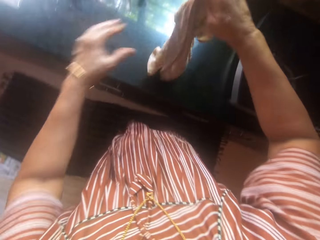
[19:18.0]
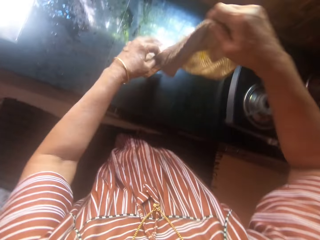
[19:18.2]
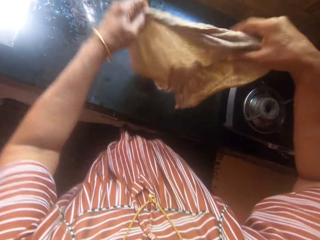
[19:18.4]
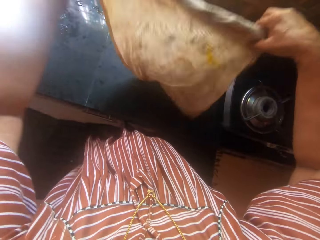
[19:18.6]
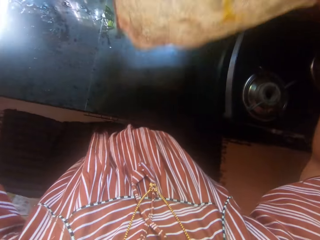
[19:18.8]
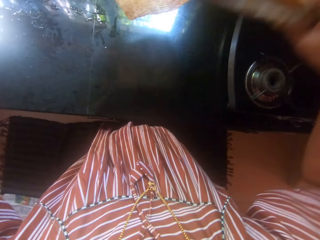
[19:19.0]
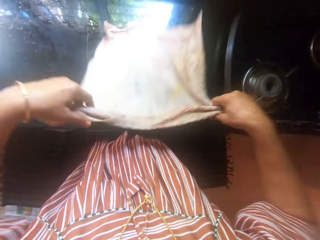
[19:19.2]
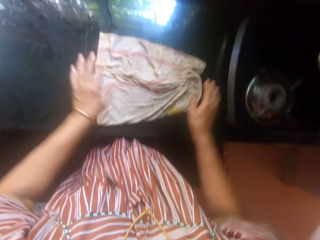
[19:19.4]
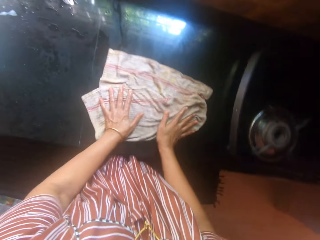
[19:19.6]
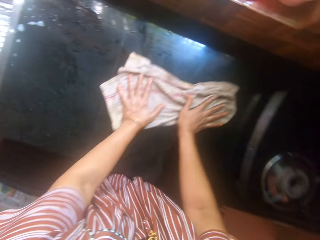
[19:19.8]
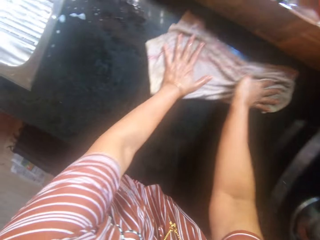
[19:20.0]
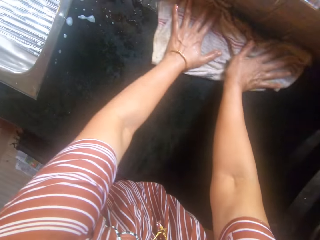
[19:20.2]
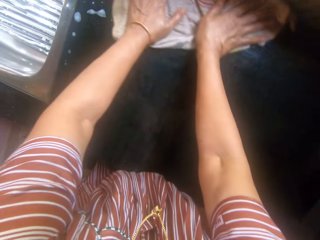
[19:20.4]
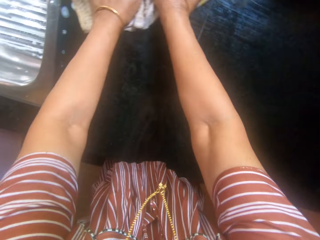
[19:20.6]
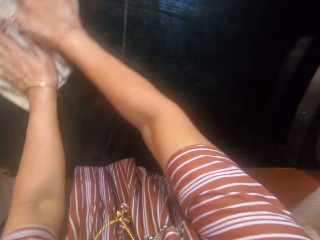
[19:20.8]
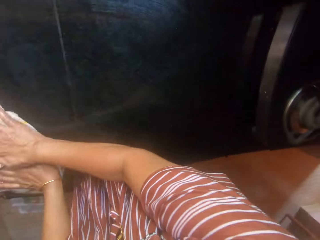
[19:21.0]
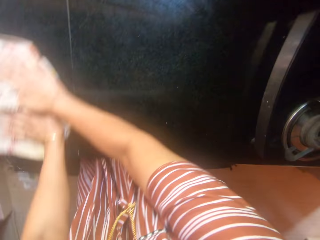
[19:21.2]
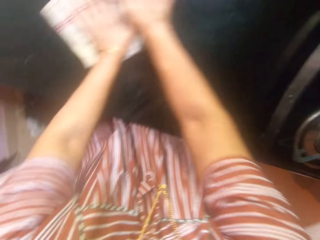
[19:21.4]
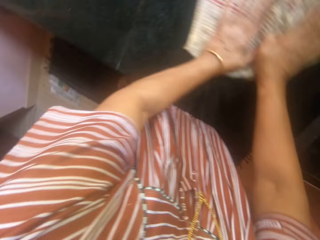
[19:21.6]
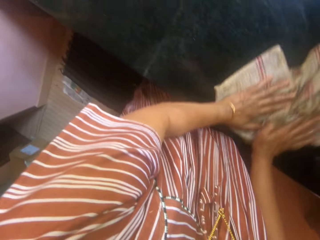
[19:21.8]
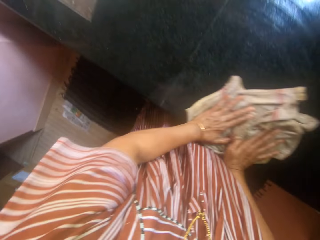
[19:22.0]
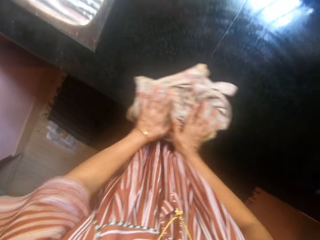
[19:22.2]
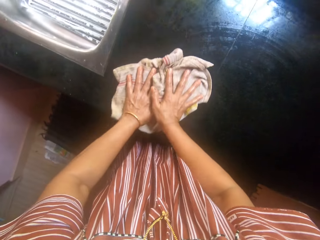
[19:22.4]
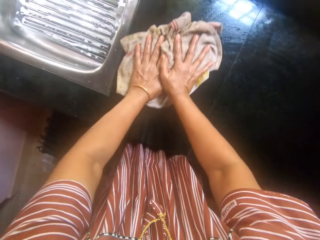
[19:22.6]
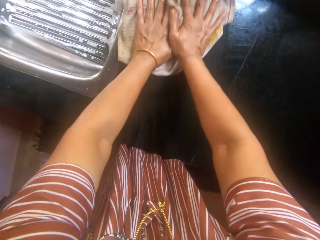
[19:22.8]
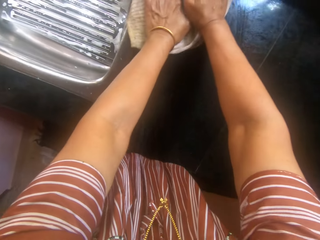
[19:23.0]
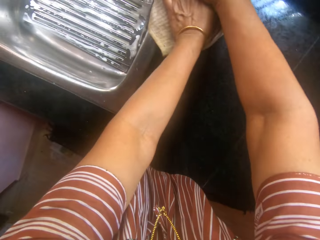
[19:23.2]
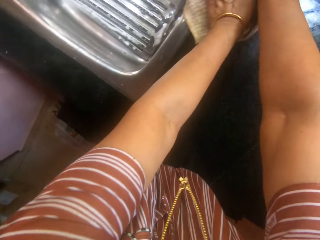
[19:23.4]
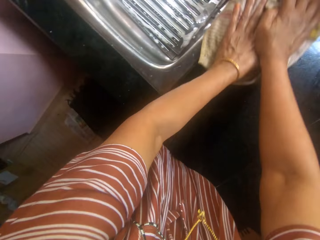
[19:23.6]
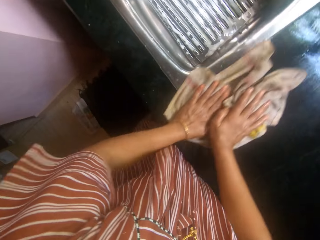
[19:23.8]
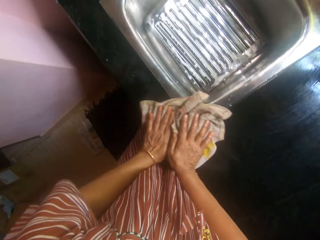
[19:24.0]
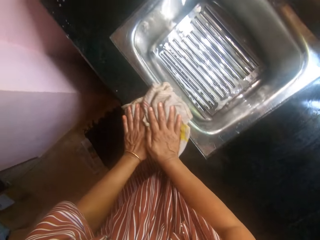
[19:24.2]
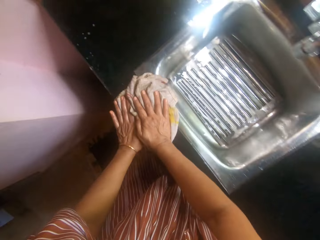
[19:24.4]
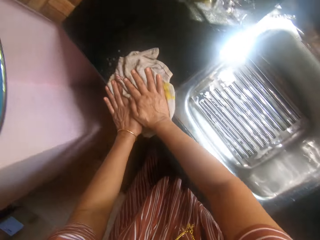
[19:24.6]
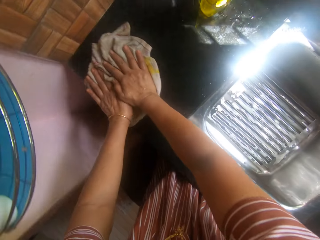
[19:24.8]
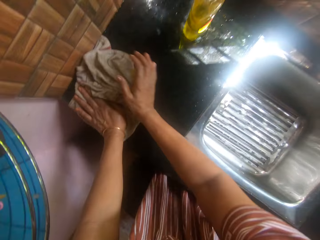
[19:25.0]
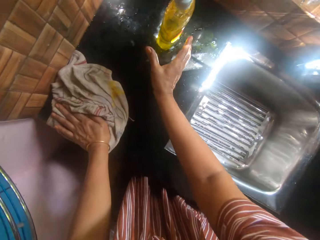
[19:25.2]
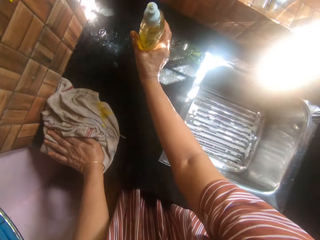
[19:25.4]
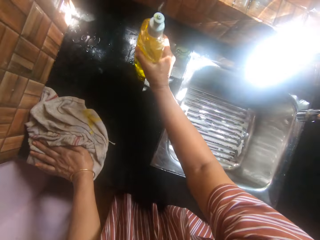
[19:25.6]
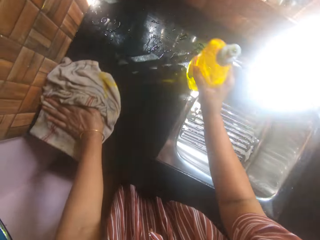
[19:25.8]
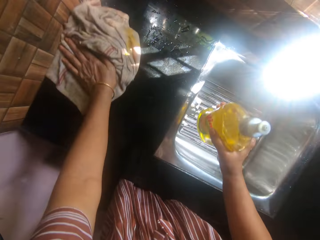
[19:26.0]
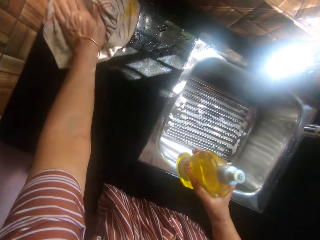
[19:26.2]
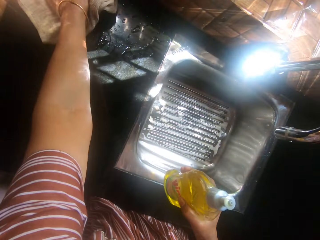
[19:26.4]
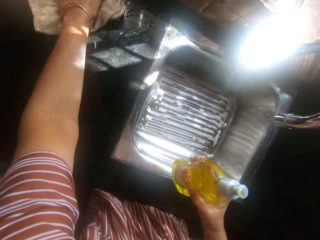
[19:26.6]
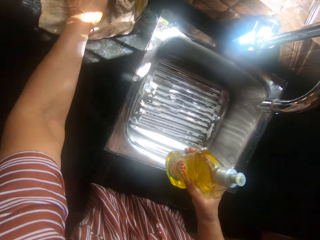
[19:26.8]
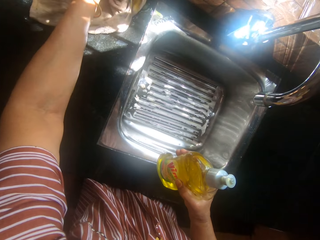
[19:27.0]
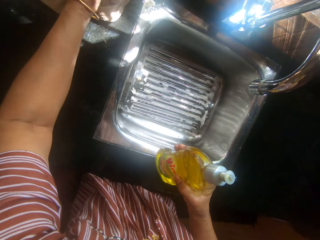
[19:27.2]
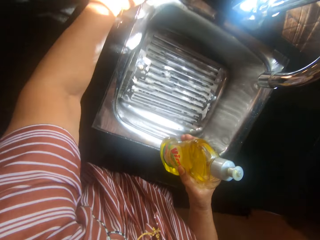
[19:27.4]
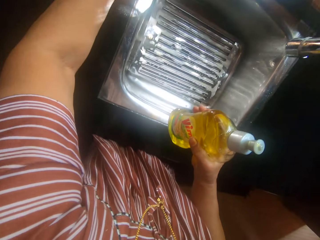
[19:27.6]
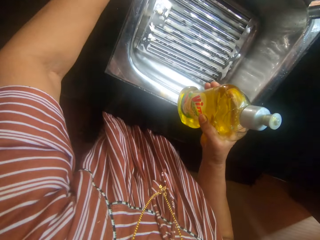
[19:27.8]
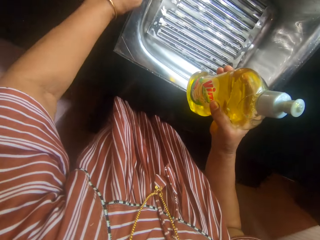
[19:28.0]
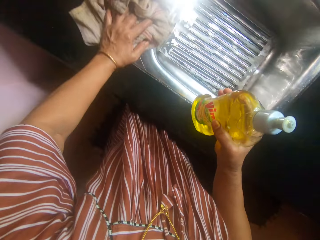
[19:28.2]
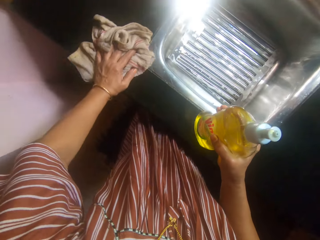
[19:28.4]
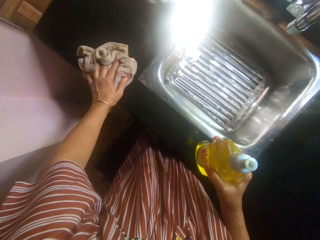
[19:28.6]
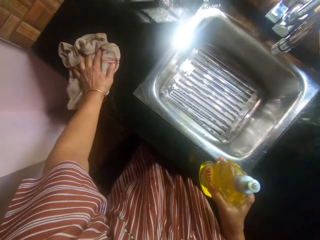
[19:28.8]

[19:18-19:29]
The camera wearer picks up a wet towel from the slab with her right hand. She cleanses the slab with the wet towel. She picks up the liquid soap container from the slab with her right hand. She cleanses the slab with the wet towel.

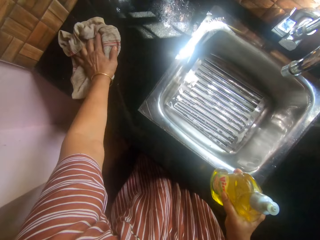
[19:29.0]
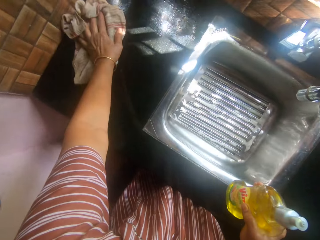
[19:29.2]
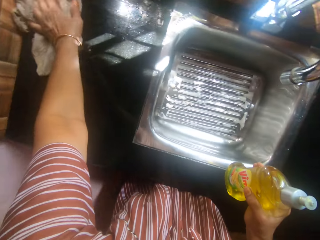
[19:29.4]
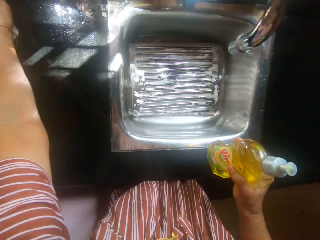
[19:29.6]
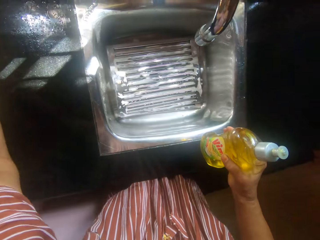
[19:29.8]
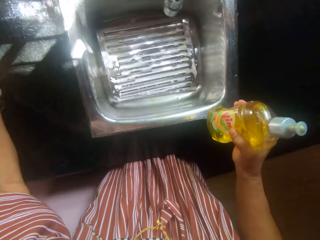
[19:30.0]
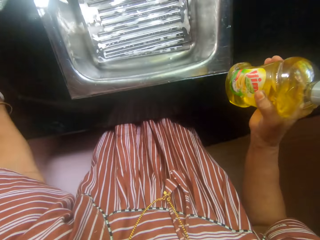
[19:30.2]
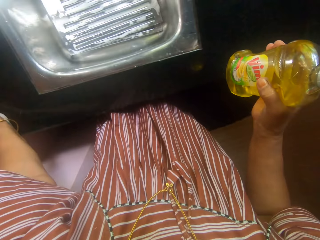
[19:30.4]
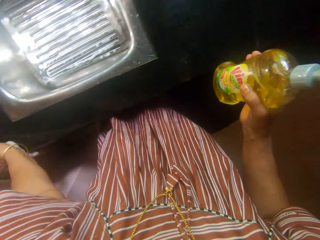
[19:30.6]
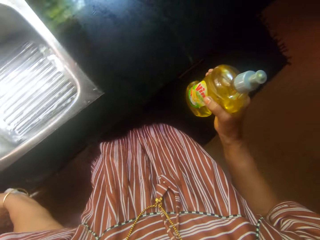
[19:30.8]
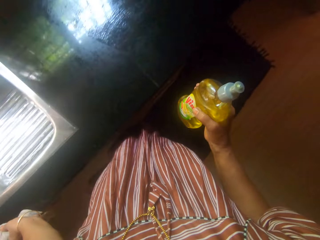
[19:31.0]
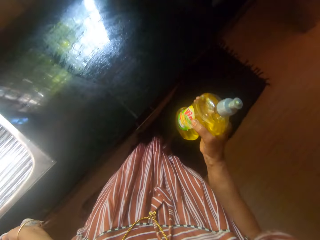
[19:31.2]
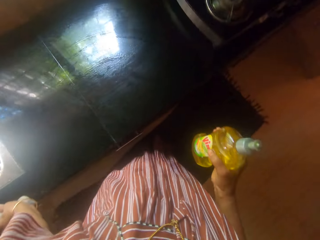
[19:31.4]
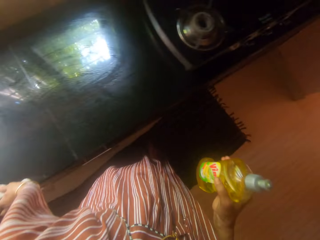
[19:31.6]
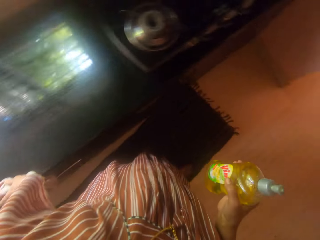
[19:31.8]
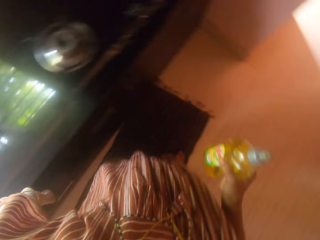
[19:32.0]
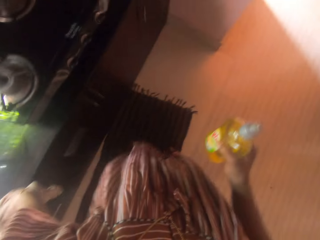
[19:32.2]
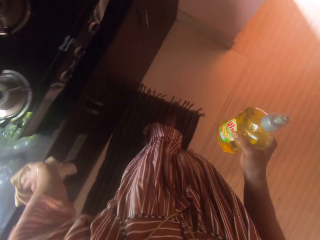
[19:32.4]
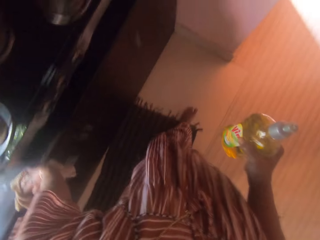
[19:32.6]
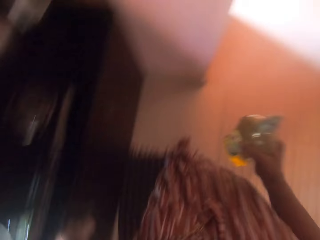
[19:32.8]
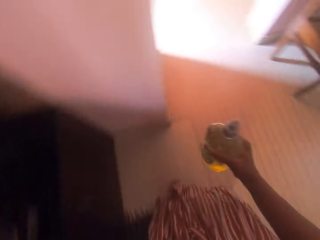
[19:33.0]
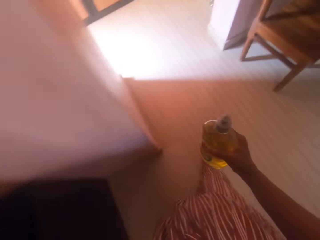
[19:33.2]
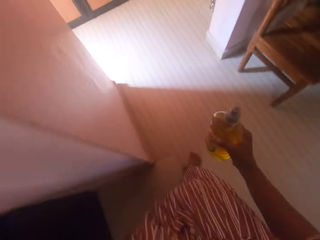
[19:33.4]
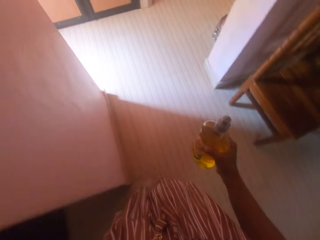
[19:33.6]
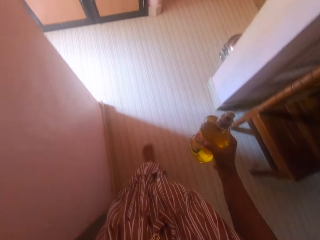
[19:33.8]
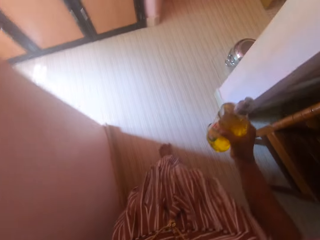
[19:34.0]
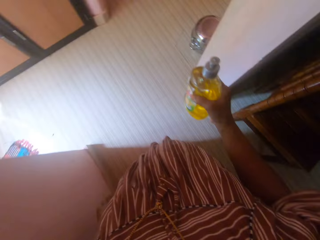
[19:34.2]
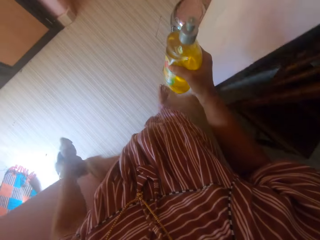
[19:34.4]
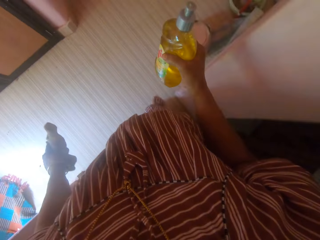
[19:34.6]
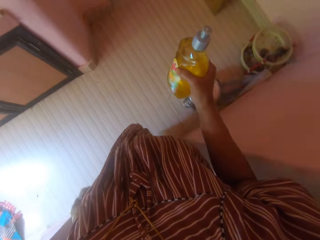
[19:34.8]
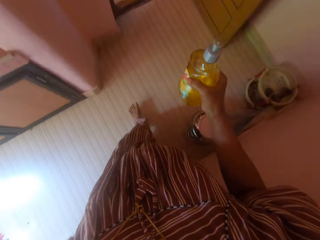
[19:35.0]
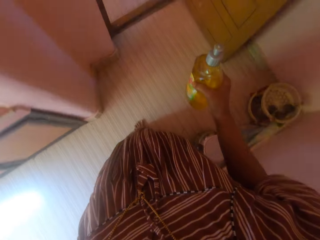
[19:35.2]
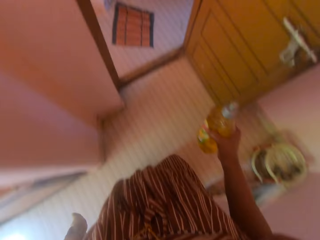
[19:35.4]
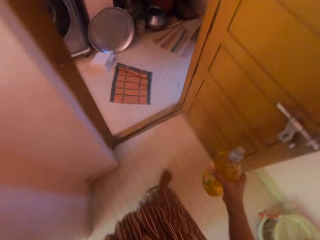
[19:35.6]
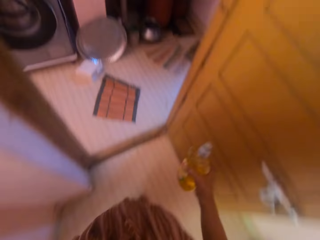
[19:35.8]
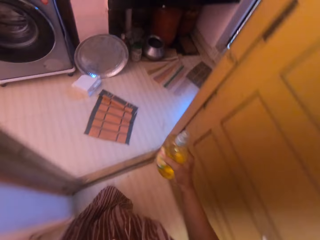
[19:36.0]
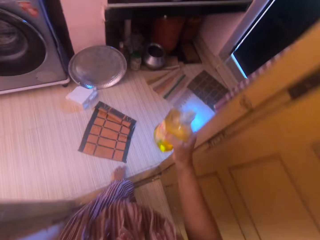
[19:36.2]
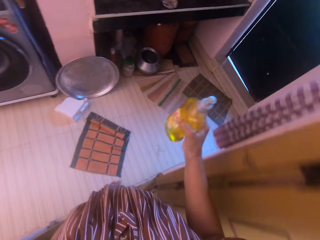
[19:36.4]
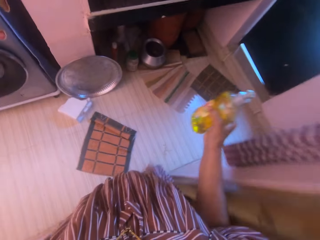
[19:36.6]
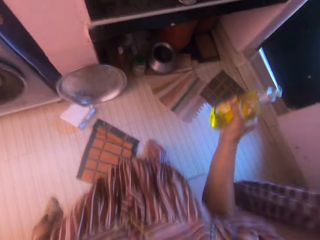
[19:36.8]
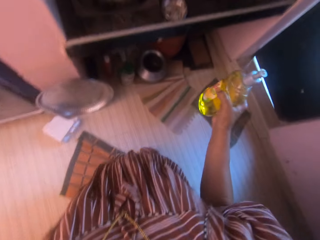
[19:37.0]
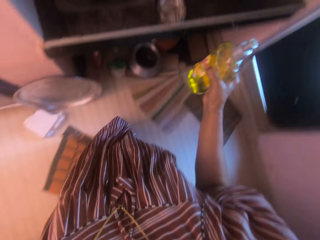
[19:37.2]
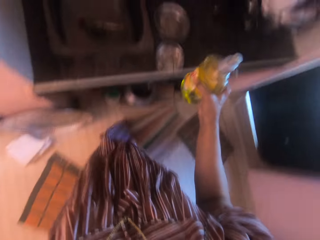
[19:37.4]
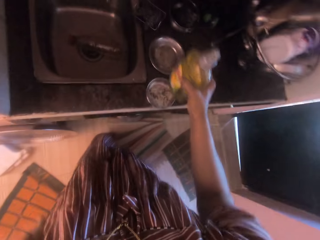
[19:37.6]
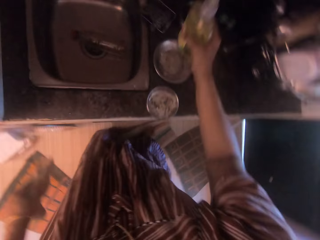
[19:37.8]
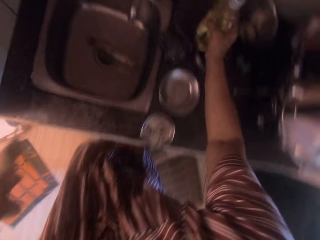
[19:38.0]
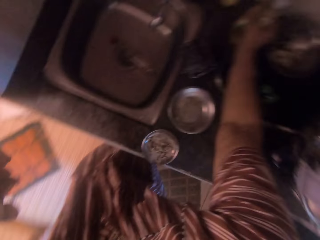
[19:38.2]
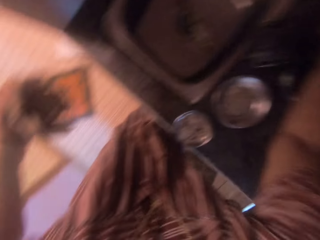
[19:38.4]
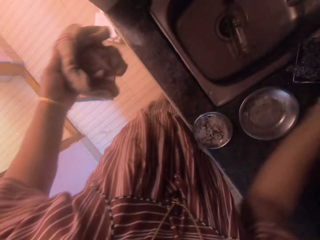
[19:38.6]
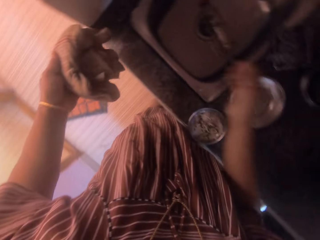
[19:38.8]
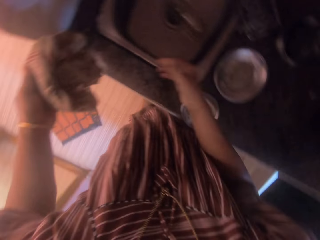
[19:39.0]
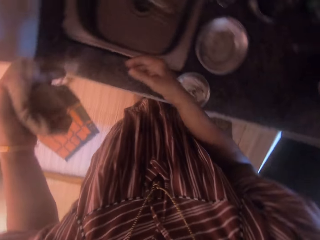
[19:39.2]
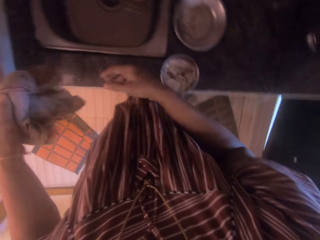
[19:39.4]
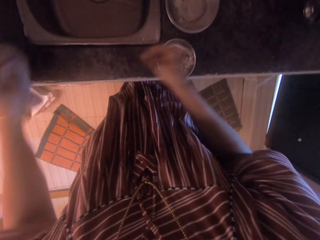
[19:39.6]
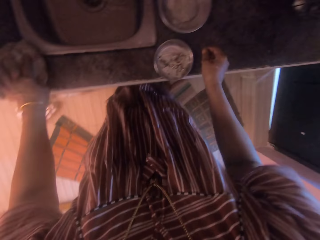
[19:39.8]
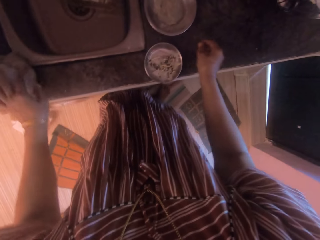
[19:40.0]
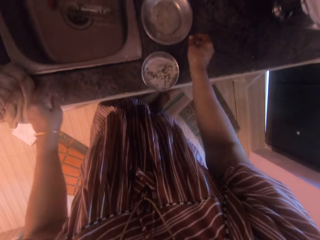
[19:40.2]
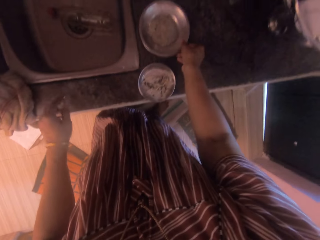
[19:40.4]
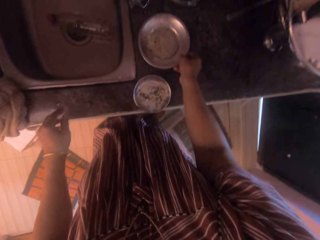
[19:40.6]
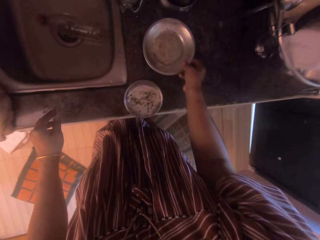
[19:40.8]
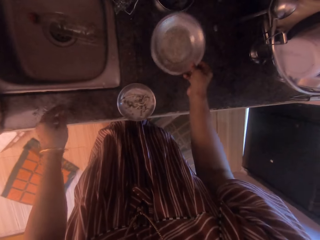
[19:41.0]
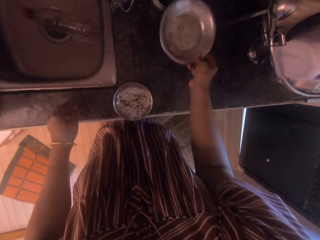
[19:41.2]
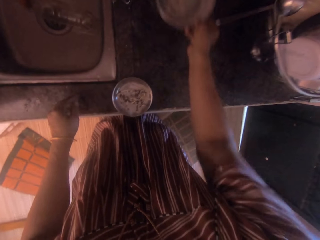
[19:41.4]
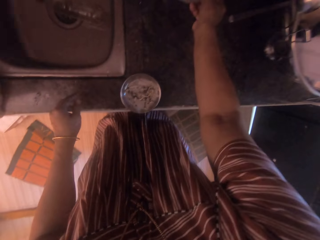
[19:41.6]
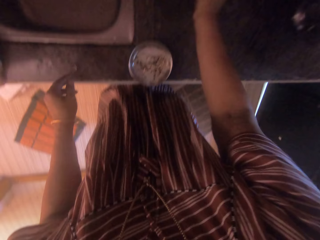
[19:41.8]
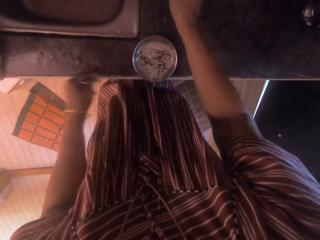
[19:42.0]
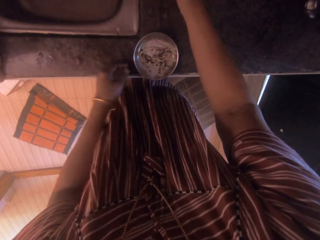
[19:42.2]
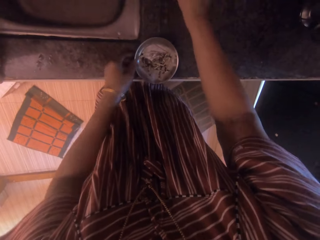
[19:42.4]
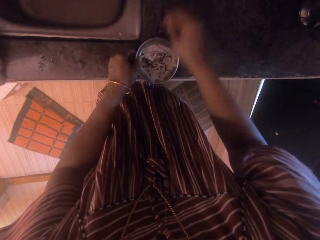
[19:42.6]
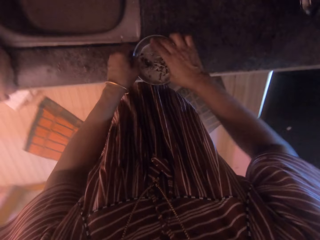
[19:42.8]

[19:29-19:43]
The camera wearer walks to the other kitchen slab with the liquid soap container in her right hand. She carries the wet towel. She drops the liquid soap container on the slab with her right hand. She drops the wet towel on the slab with her left hand. She adjusts a flat stainless plate on the slab with her right hand. She carries the plate, and drops the plate.
